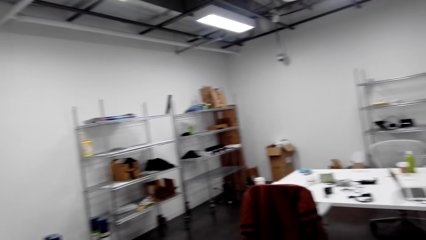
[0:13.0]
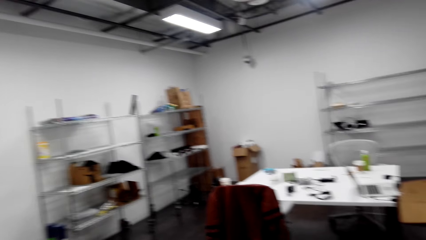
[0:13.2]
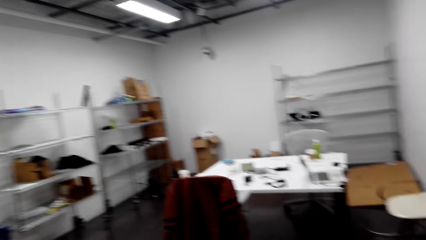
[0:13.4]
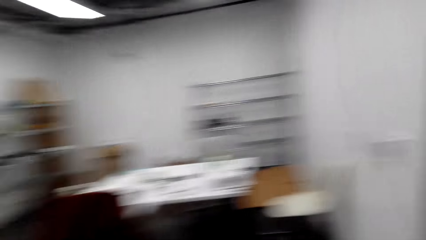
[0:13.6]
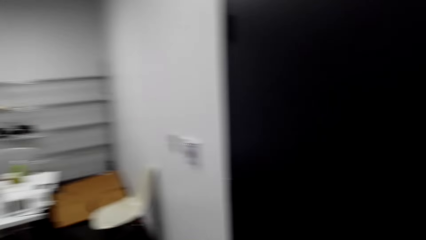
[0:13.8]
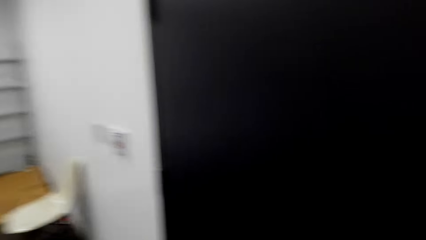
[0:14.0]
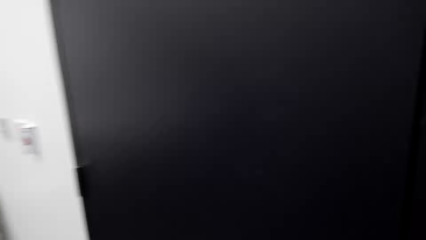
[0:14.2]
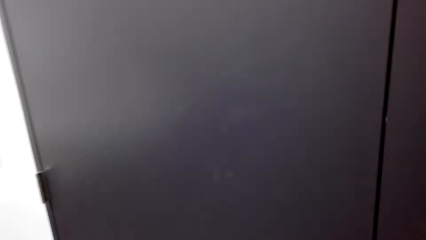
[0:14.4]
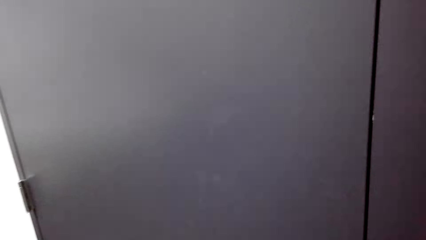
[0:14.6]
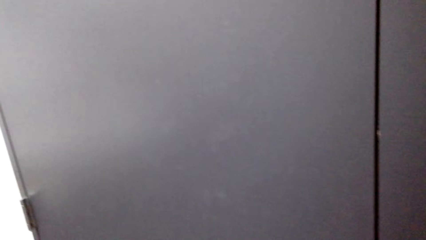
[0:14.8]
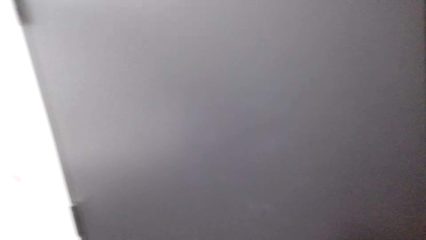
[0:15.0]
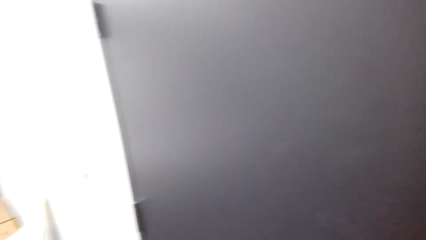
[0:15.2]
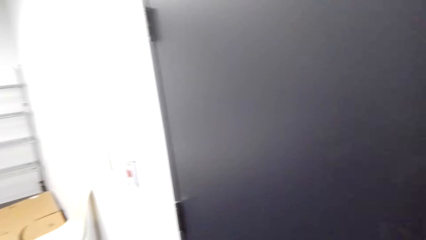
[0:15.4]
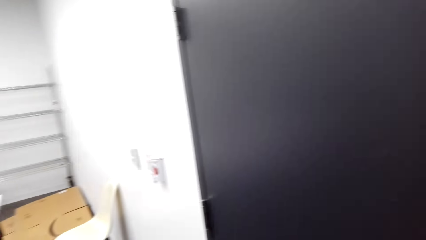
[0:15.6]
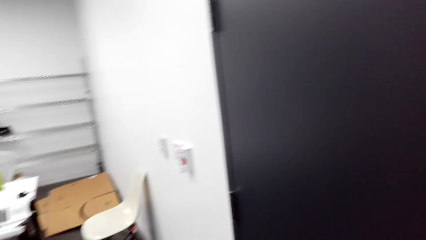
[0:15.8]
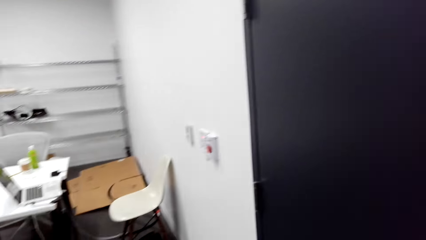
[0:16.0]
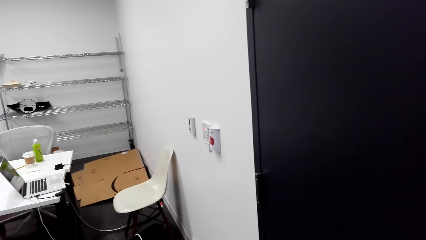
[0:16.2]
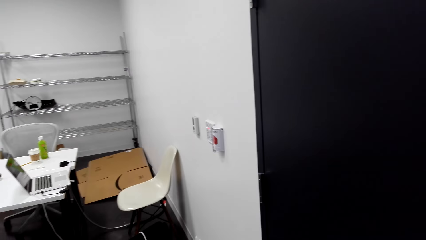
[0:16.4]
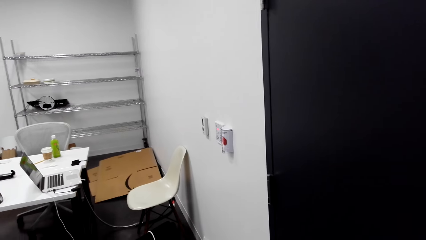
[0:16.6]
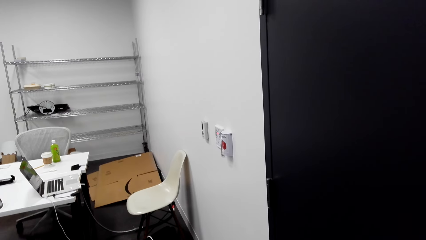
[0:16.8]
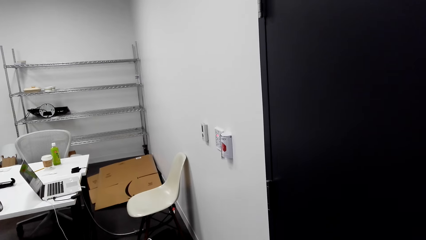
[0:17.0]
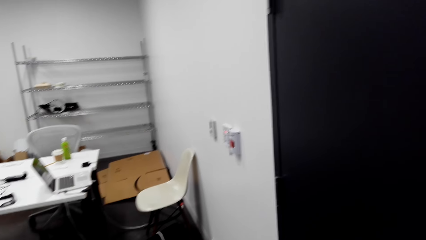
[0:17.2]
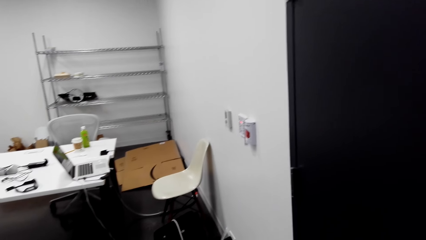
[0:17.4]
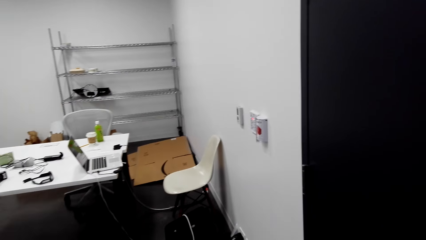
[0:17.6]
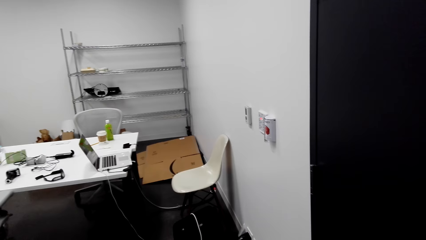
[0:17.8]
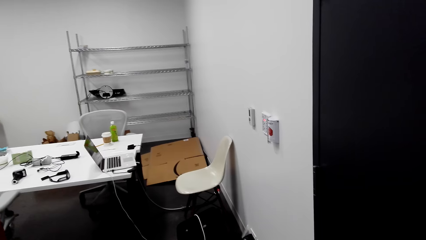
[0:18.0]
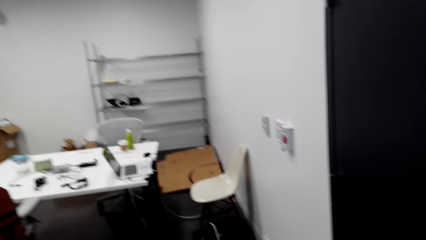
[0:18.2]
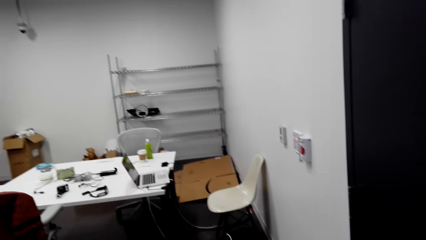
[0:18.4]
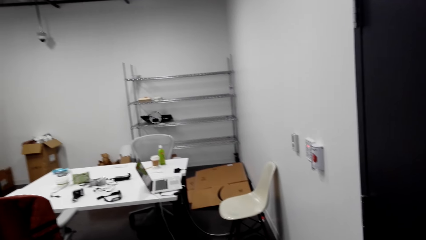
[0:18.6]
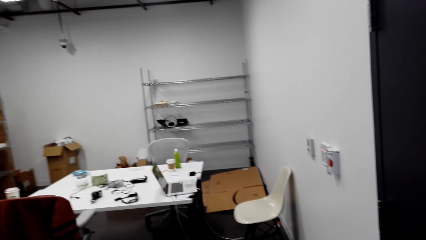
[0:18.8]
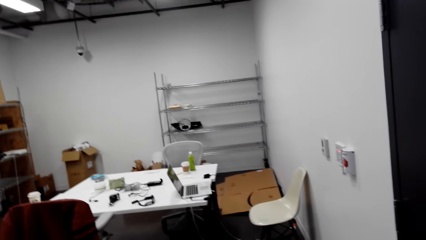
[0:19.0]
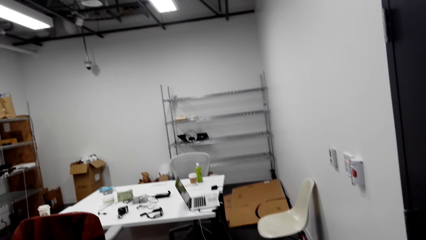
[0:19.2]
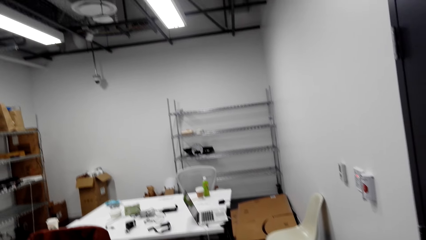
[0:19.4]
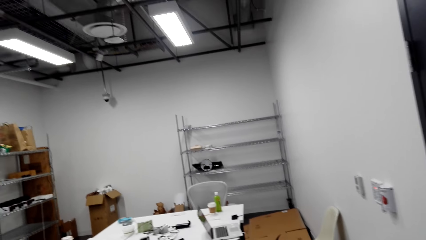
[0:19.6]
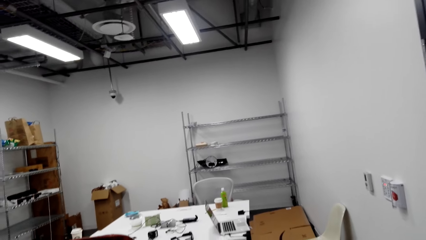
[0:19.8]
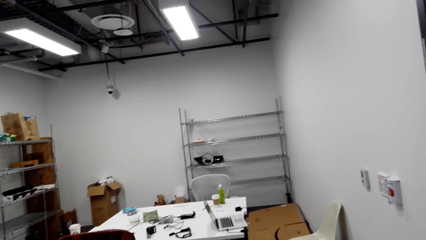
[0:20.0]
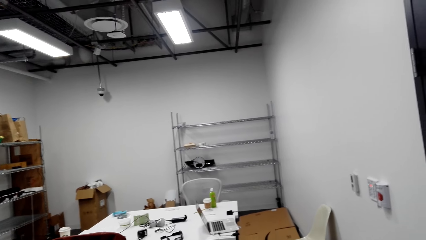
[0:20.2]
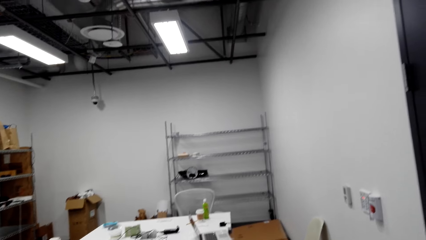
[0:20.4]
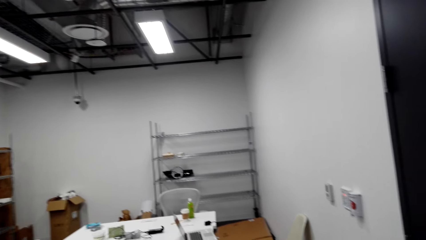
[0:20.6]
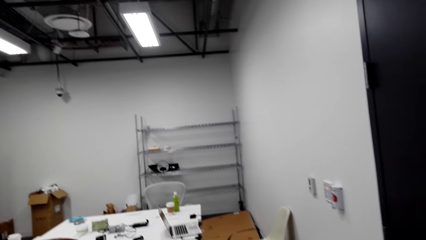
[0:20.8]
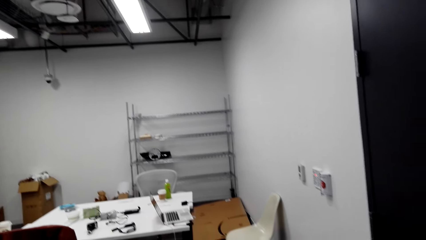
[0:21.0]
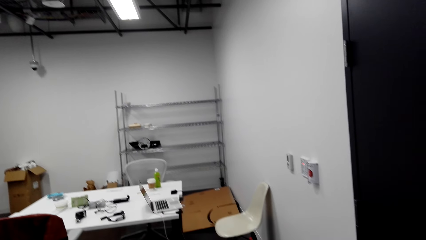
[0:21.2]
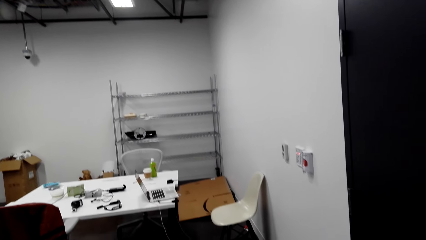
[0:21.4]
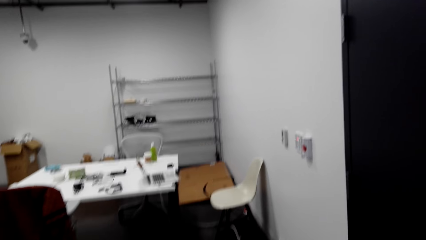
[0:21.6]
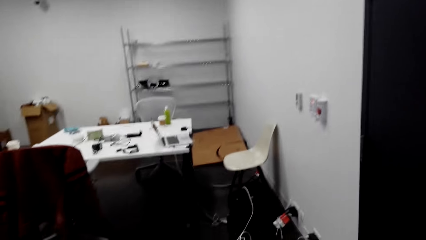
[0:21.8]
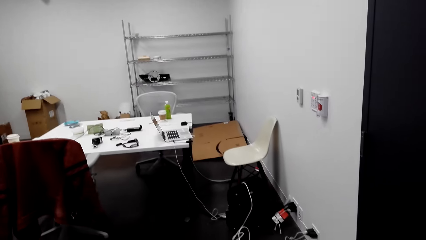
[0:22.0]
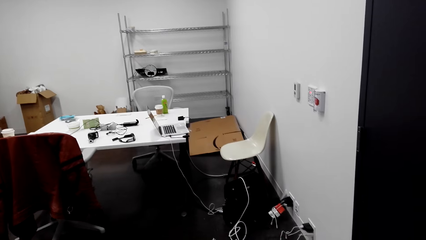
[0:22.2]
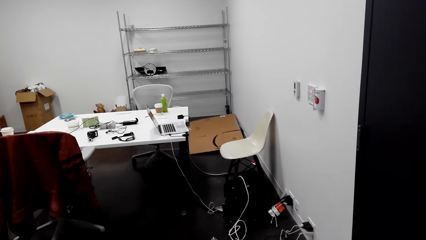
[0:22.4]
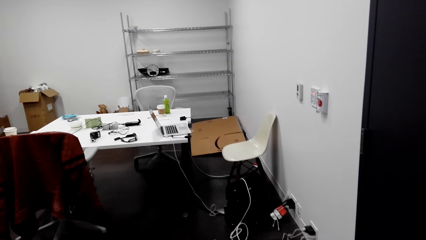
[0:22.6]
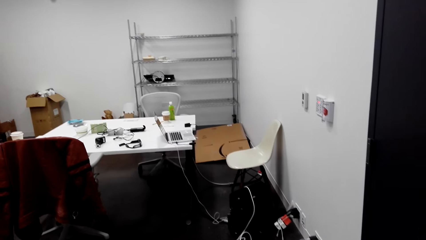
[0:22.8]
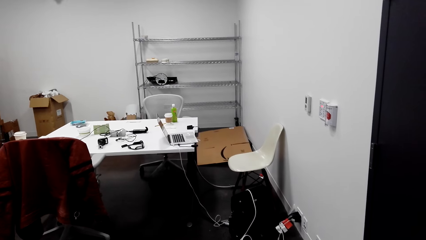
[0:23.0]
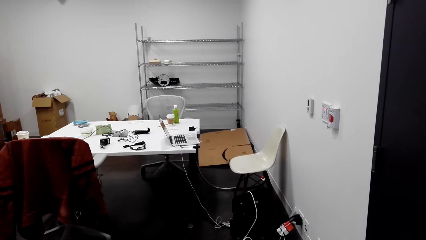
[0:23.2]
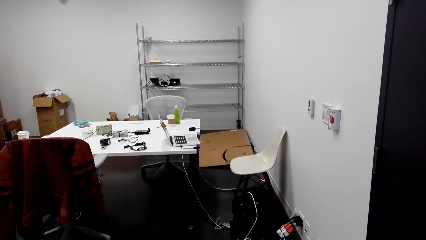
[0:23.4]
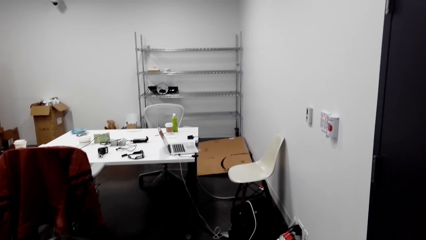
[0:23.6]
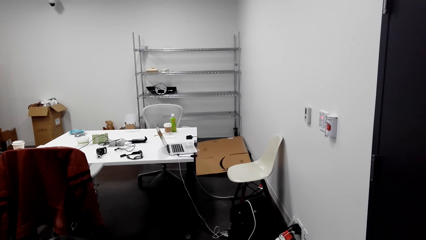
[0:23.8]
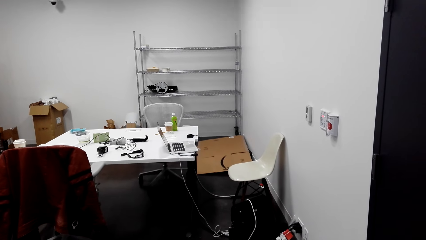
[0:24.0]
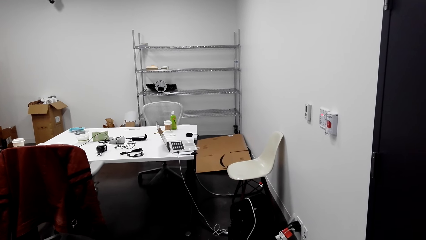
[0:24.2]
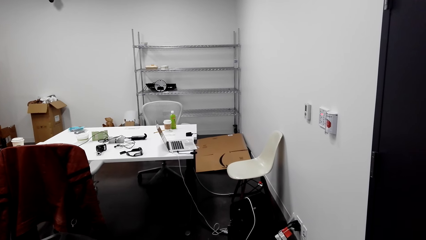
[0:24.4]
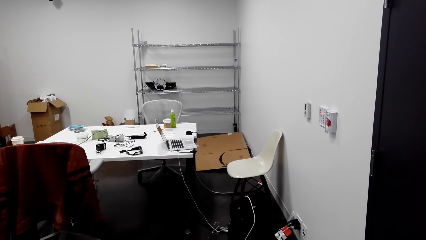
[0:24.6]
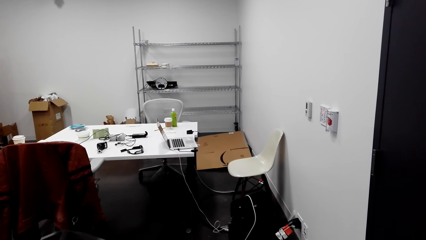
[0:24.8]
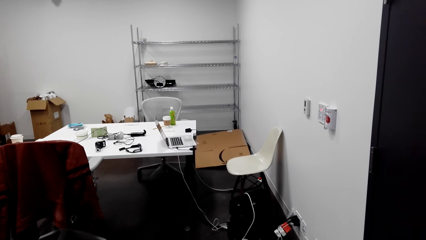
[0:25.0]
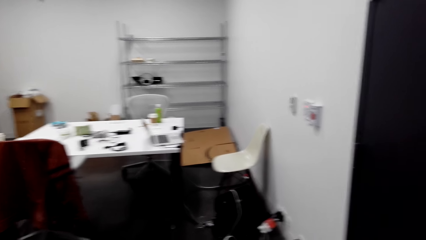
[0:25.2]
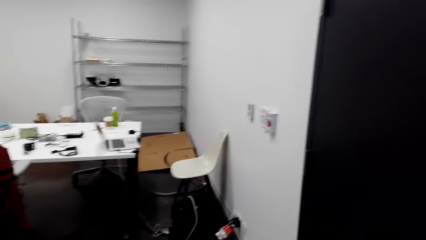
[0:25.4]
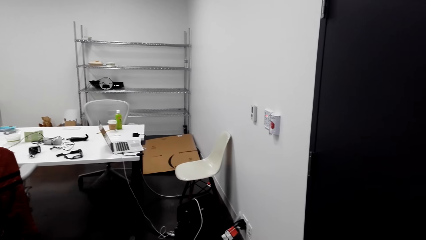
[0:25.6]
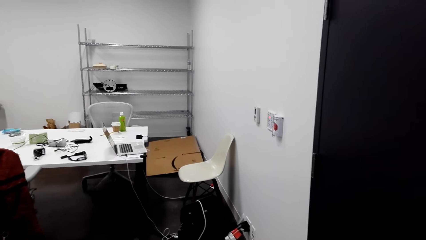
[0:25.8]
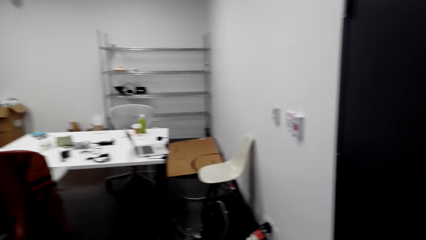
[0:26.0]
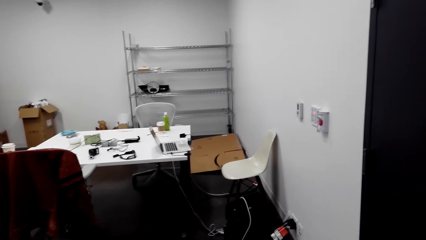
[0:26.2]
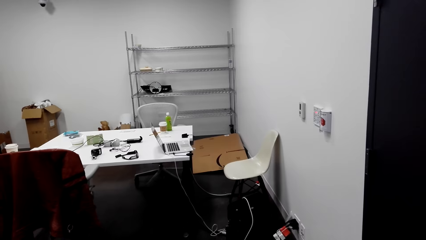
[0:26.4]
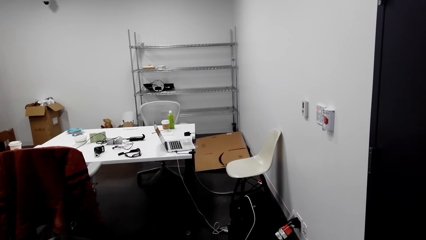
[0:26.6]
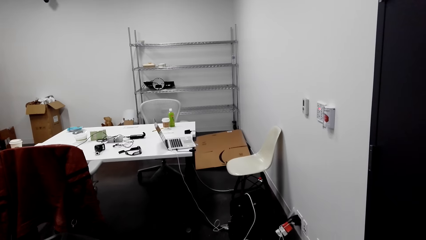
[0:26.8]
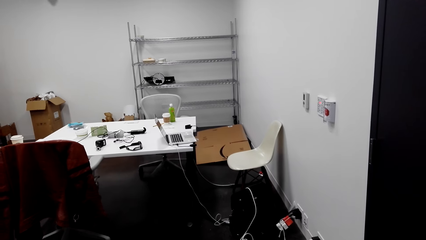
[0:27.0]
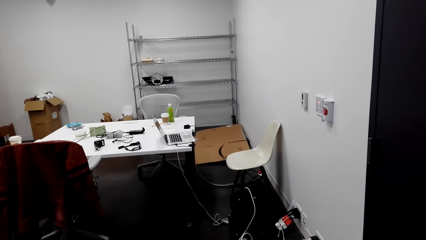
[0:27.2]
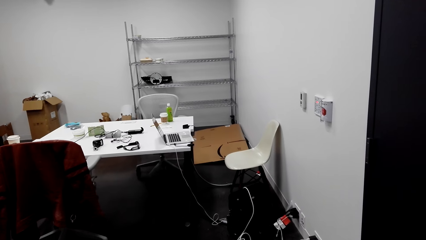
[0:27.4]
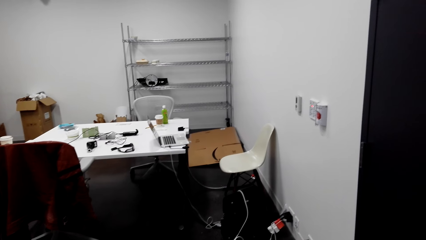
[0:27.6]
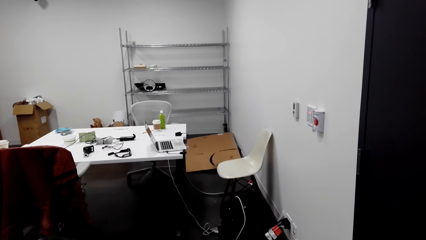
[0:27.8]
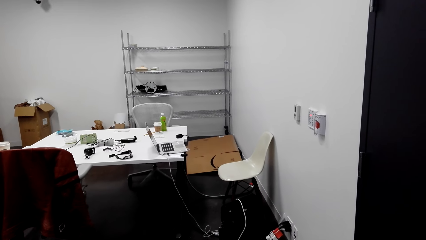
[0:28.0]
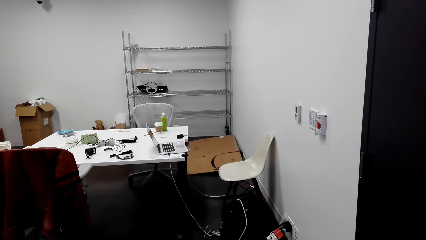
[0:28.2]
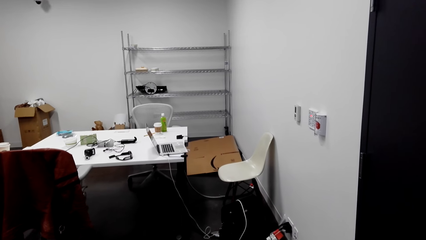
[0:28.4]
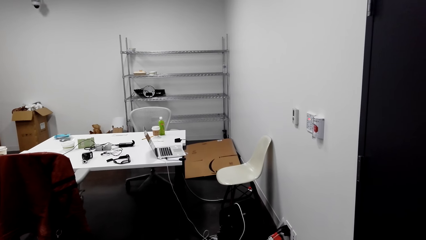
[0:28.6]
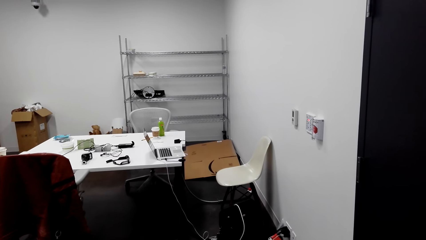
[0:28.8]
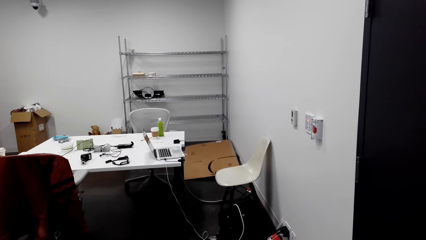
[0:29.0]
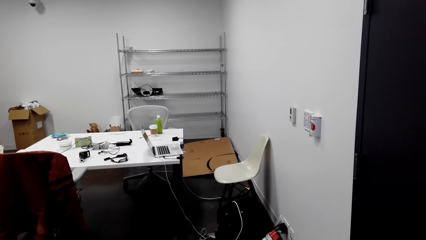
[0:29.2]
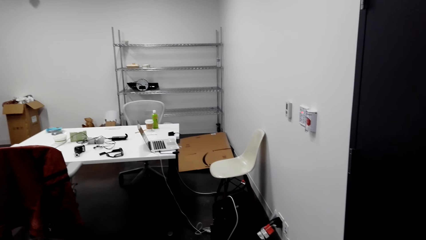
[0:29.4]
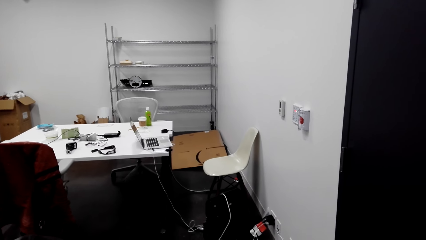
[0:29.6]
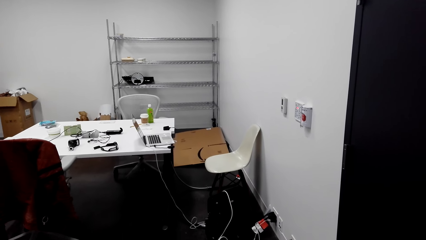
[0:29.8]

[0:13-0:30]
The camera wearer knocks the door. A lady converses with the camera wearer. The camera wearer looks around.
